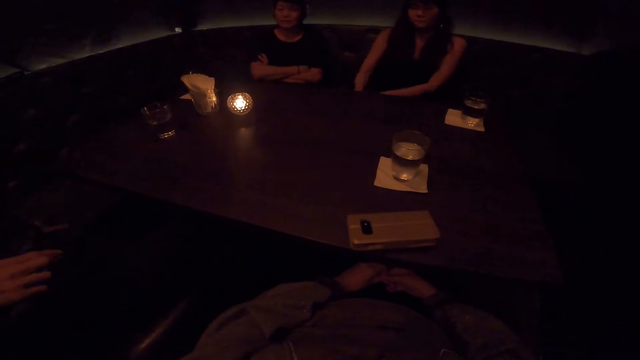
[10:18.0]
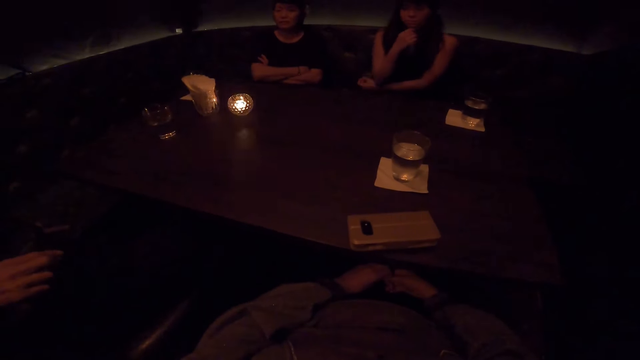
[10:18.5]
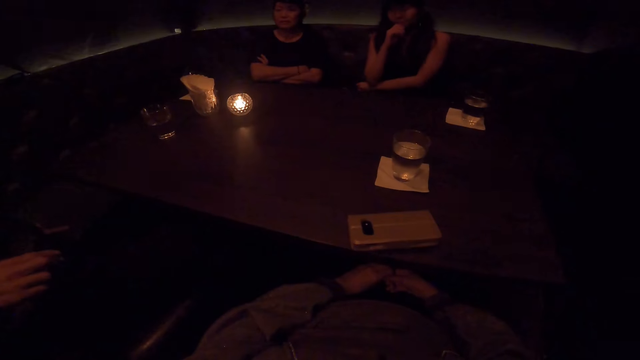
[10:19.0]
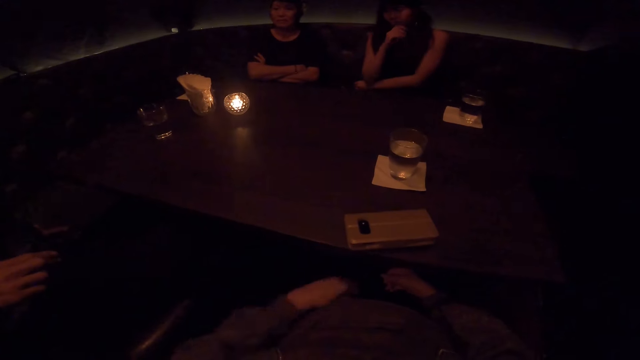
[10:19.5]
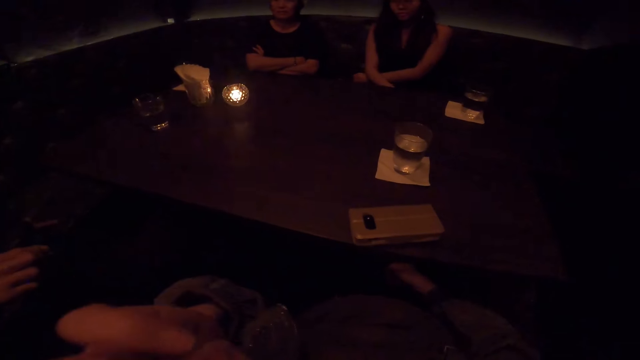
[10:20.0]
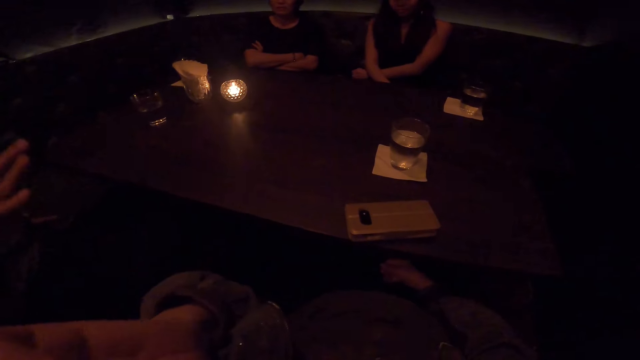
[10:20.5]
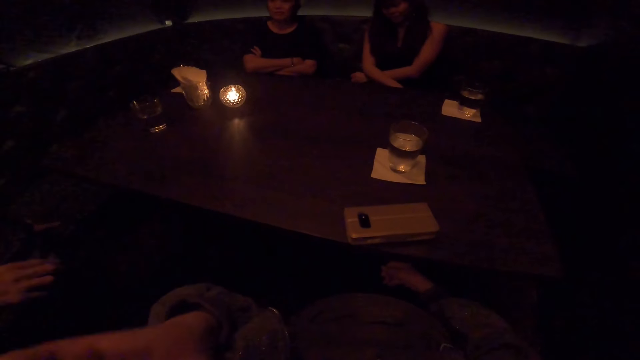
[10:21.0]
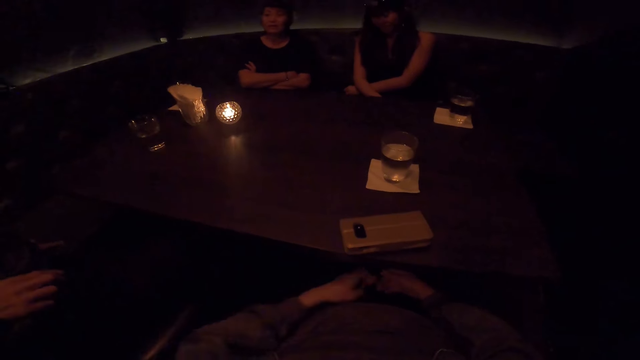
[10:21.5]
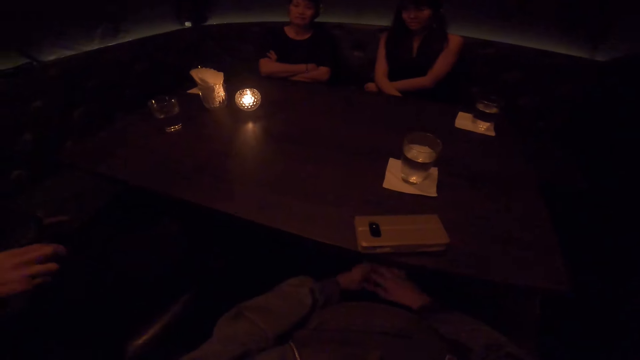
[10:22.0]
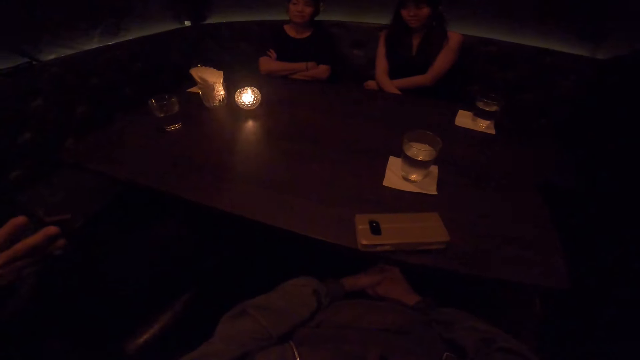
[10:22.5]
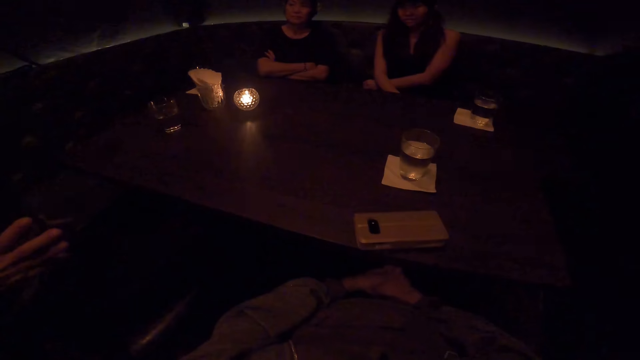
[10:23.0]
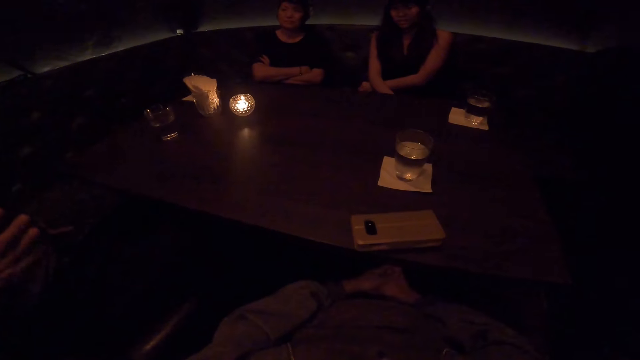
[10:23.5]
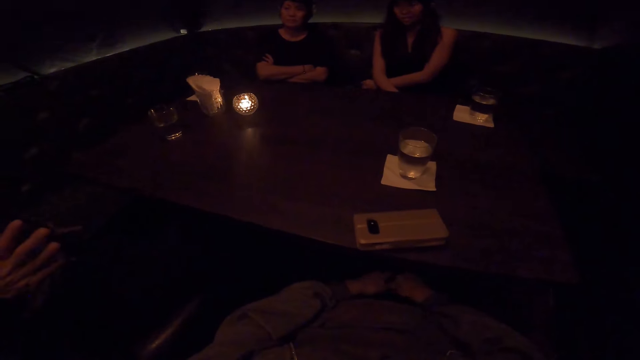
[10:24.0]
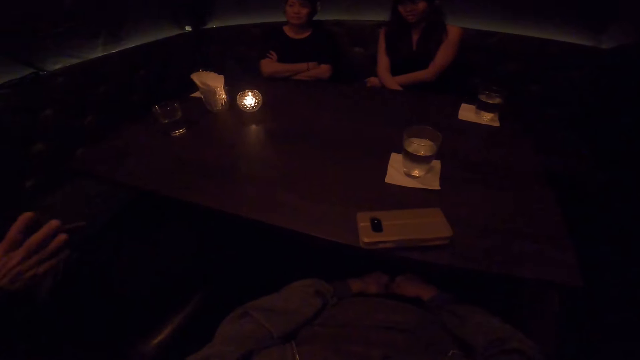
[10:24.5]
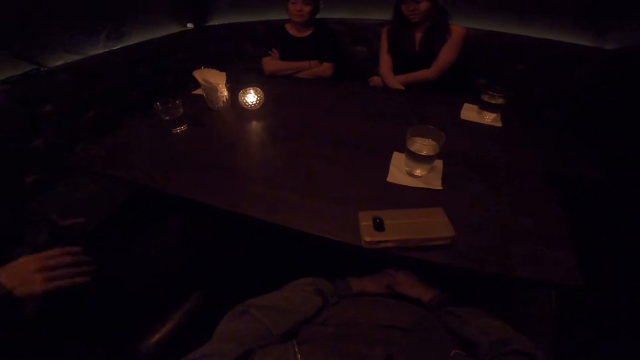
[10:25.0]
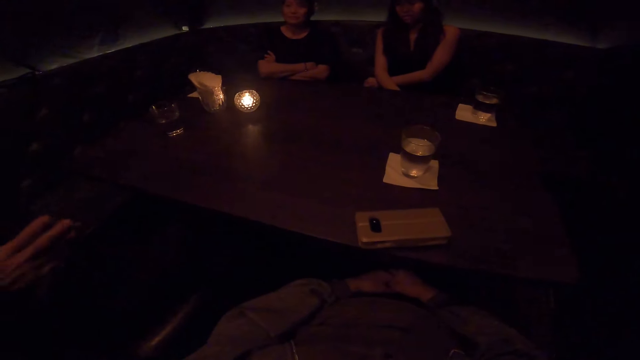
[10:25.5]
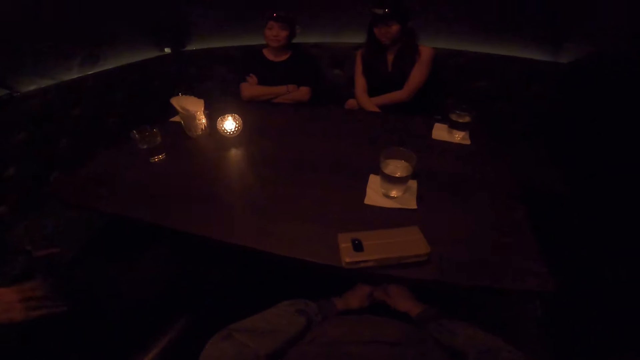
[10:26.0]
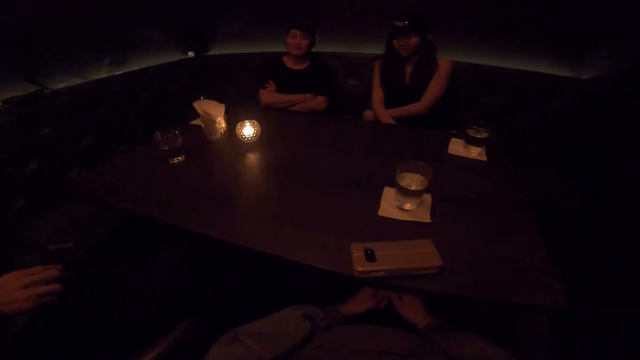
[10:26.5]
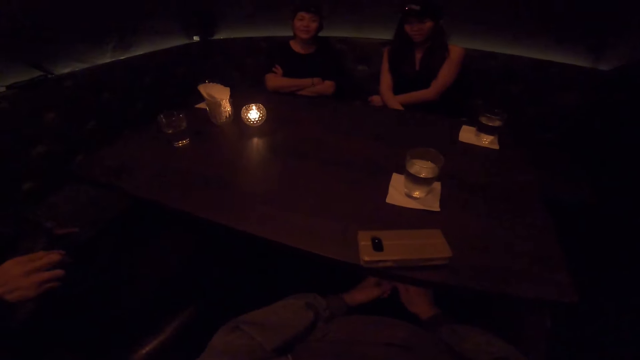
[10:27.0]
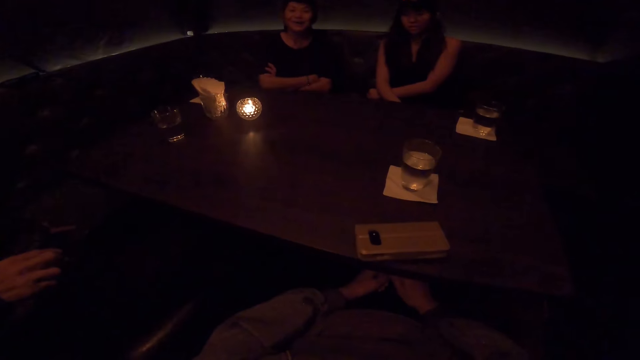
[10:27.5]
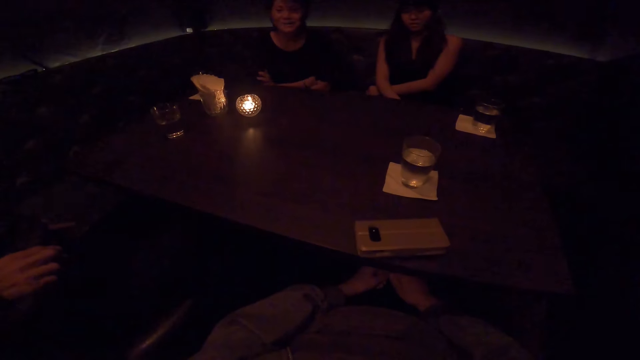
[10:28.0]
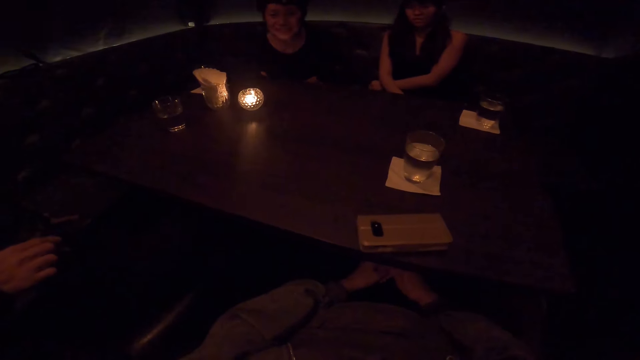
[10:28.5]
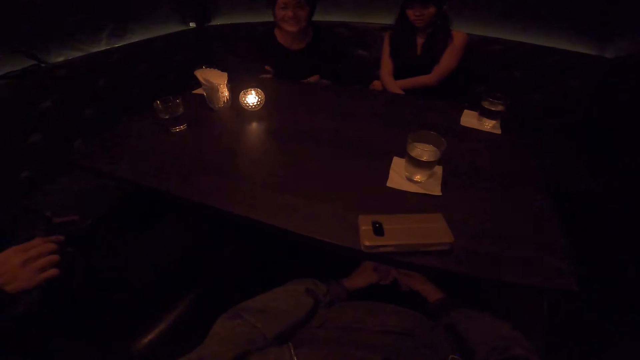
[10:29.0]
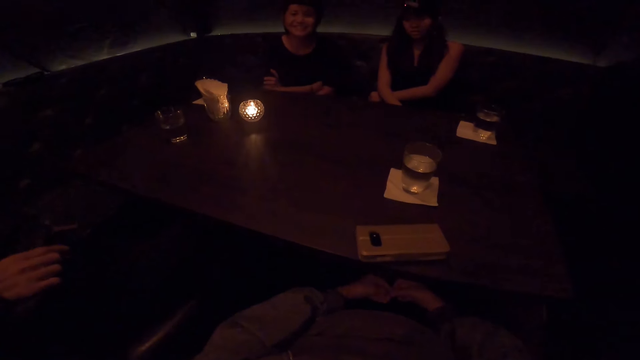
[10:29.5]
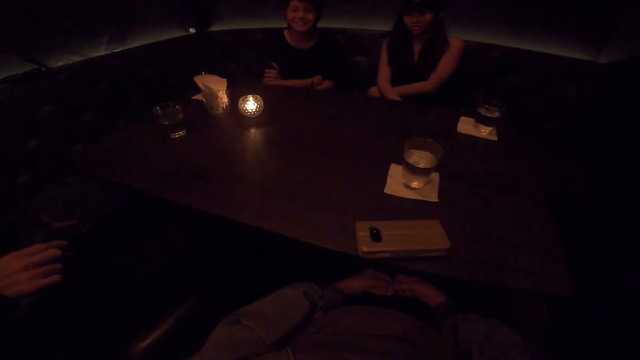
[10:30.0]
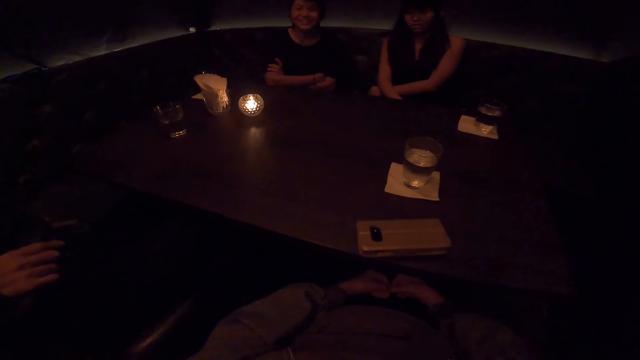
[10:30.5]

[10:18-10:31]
The second woman holds her chin. The camera wearer raises his hand up. He adjusts the camera with his left hand. The man waves his hand. The camera wearer holds his hands together. The man waves his hand. The camera wearer moves his hands. The first woman leans forward.

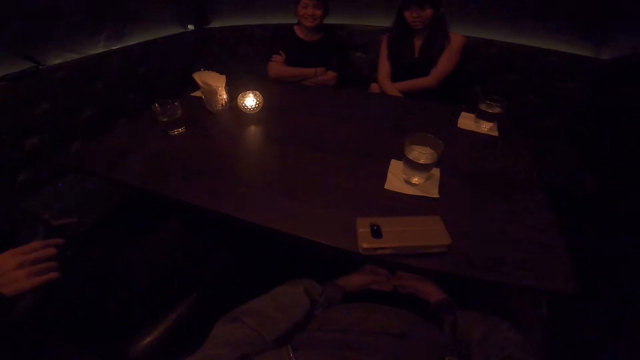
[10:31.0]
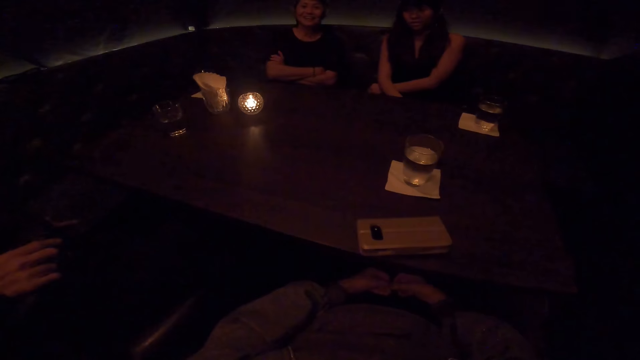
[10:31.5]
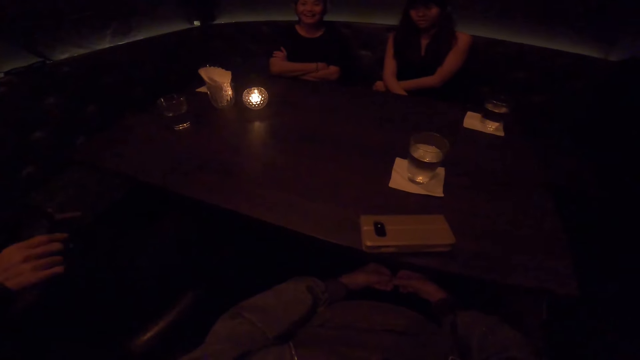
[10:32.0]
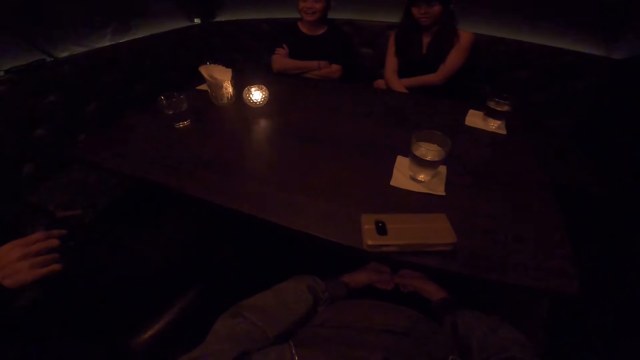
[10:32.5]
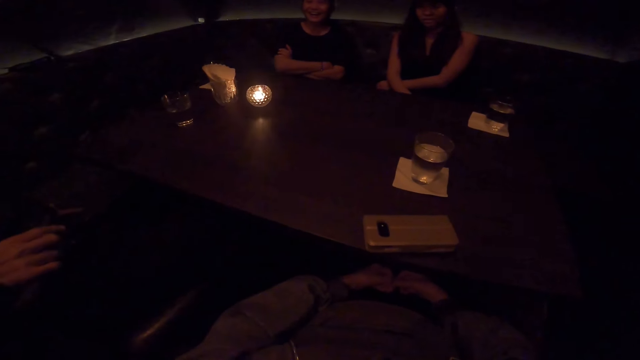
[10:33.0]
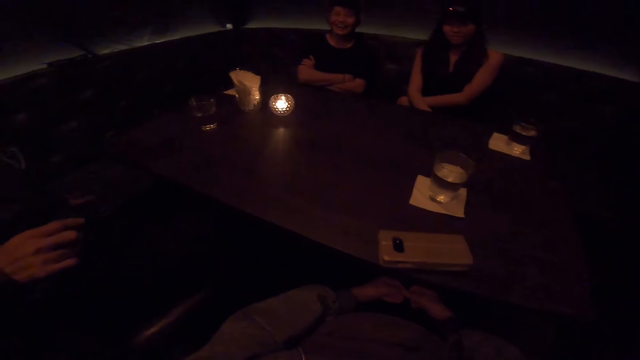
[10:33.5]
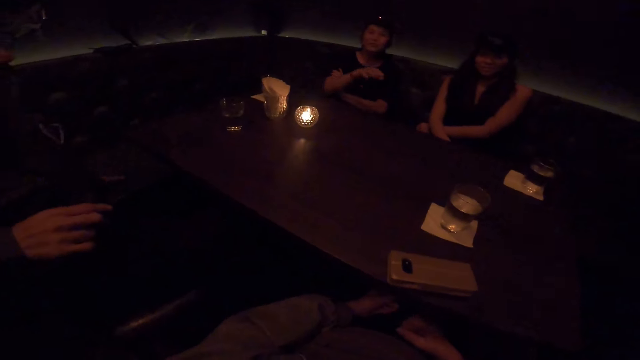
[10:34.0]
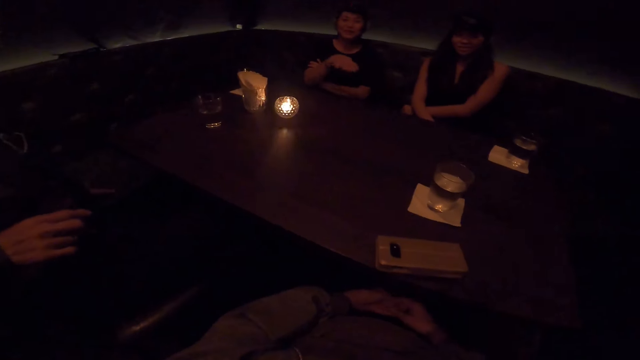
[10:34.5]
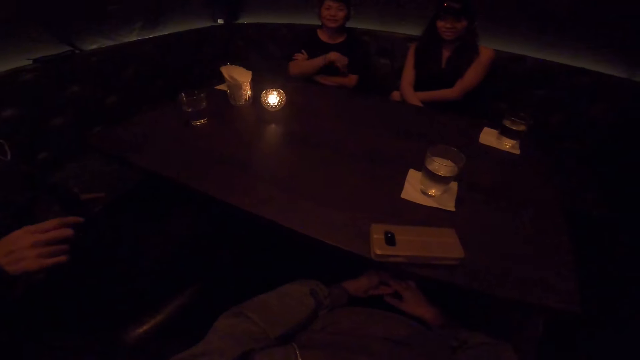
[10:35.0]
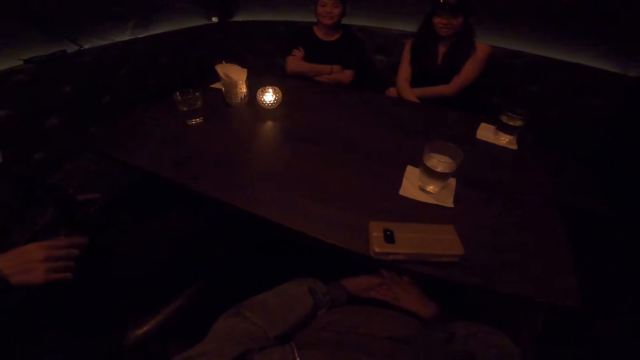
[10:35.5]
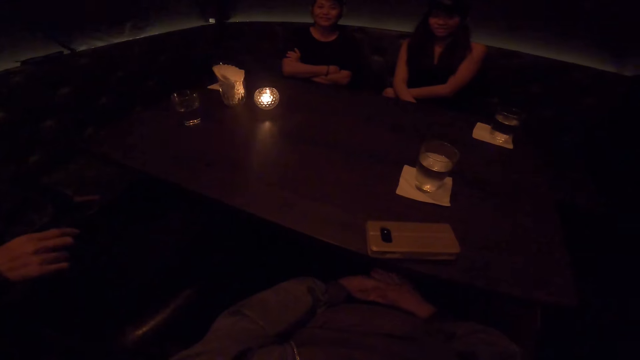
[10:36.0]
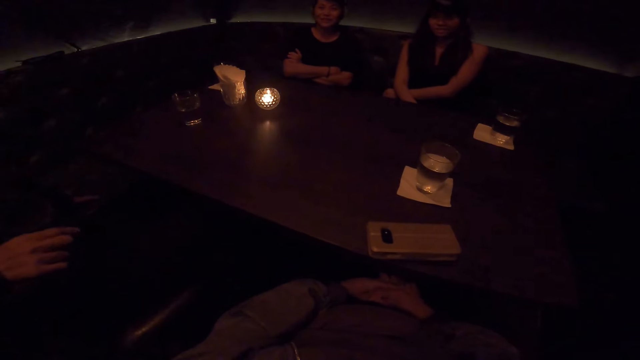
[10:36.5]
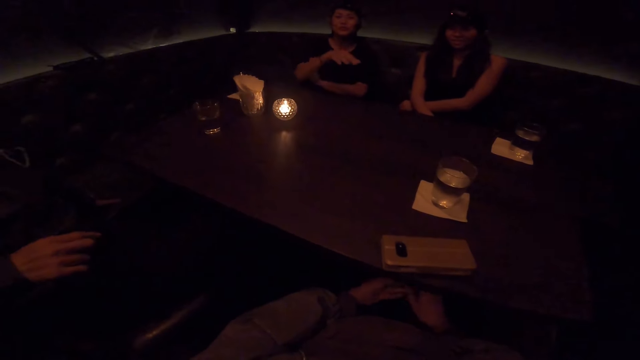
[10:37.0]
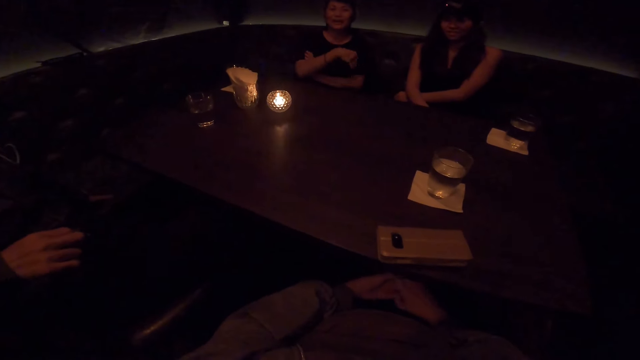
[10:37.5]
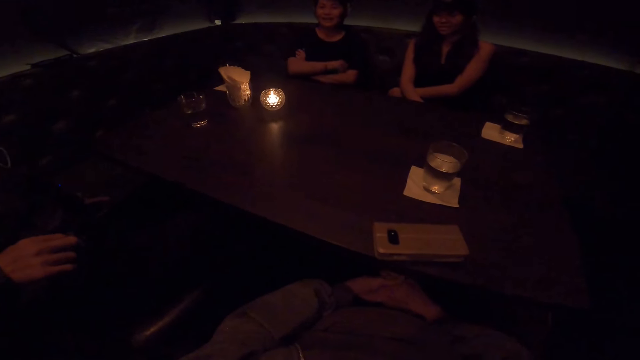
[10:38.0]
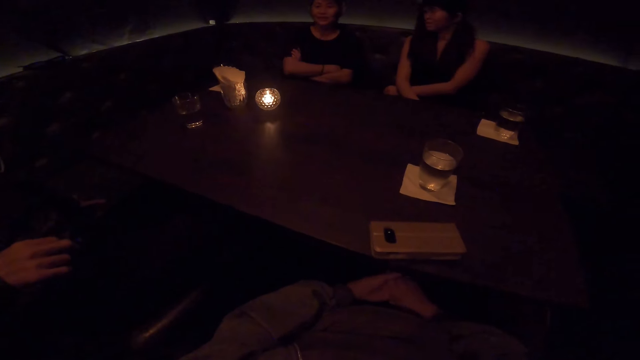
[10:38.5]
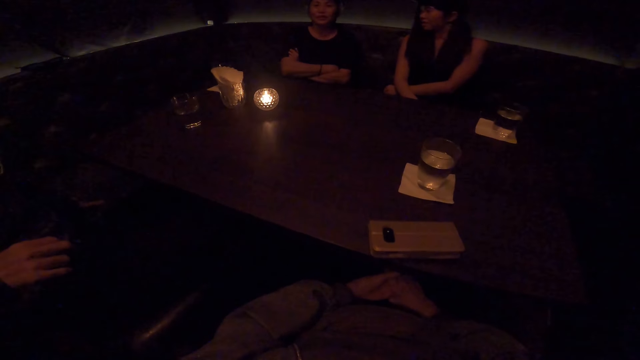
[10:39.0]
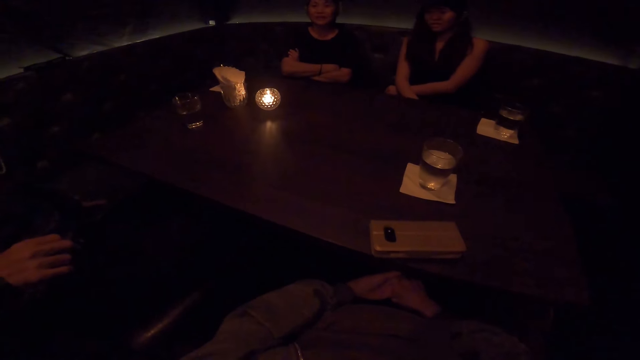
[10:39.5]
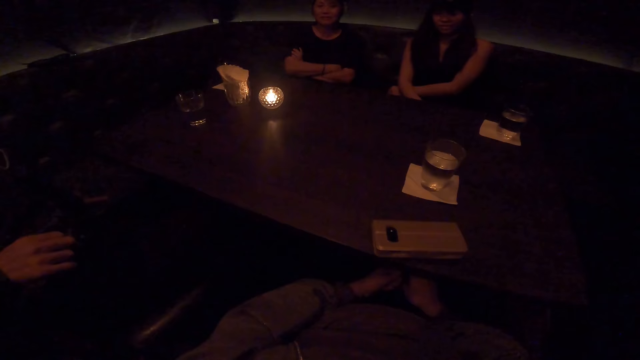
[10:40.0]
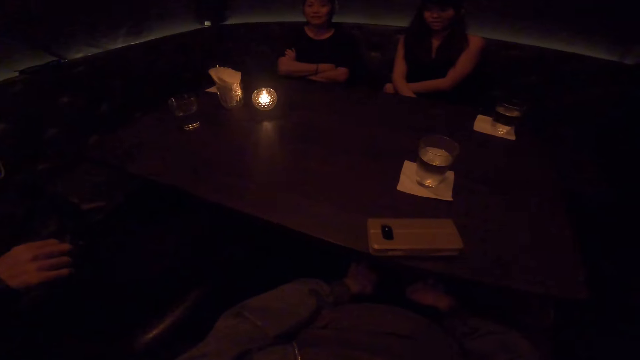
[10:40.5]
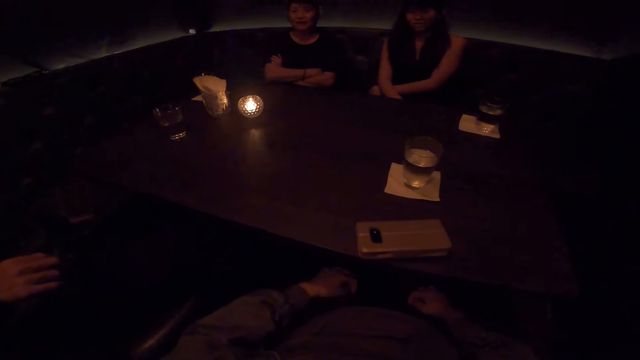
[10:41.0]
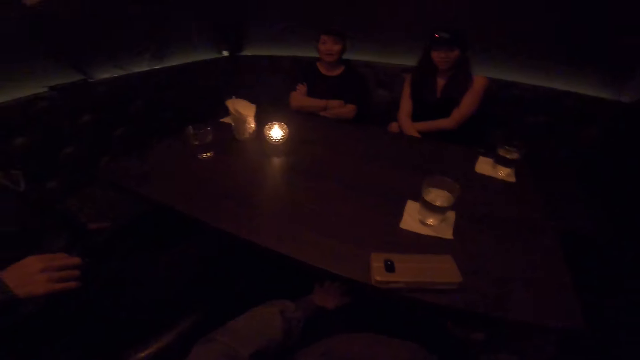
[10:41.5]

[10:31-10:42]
The camera wearer holds his hands together. A person waves her hand. She folds her hands. Another person waves his hand. The camera wearer moves his hands. The first person waves her hand. She folds her hands. A third person looks at the first person.
